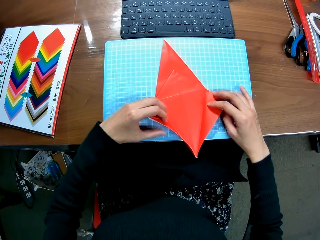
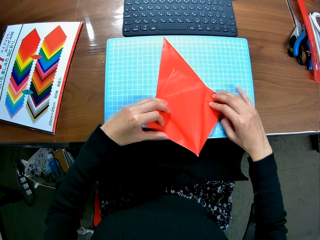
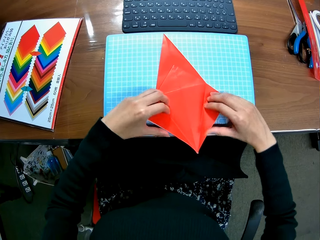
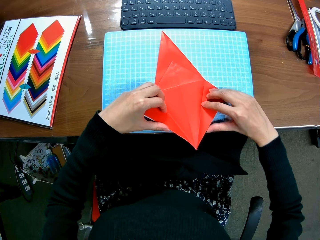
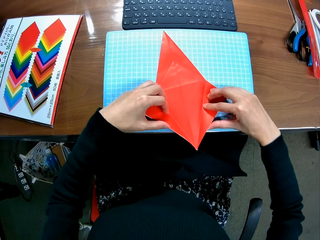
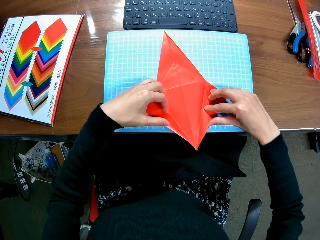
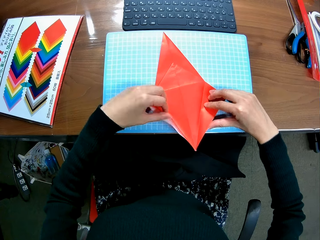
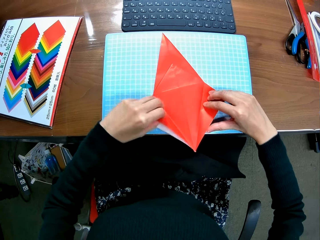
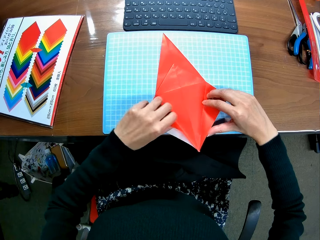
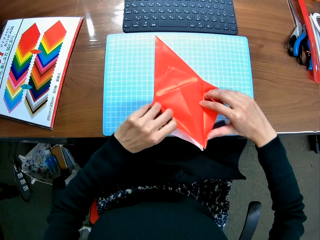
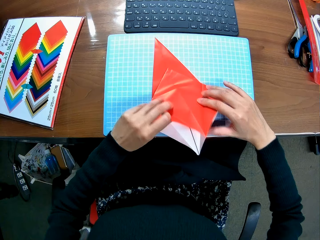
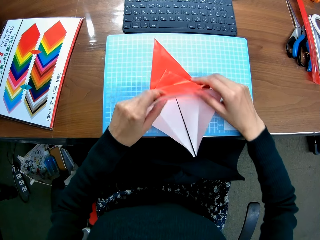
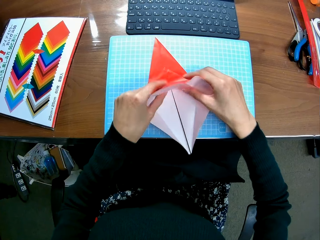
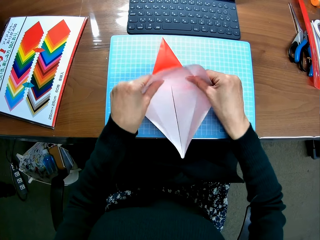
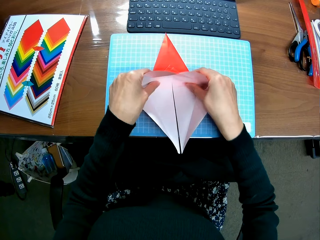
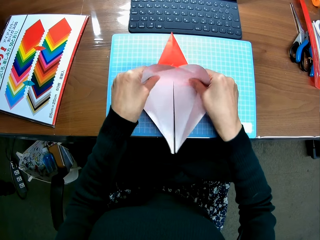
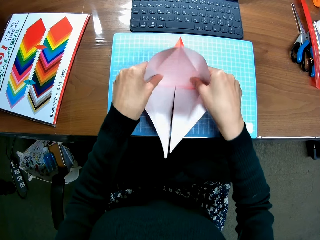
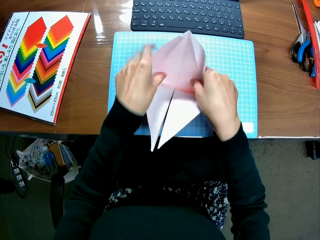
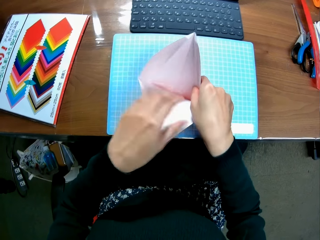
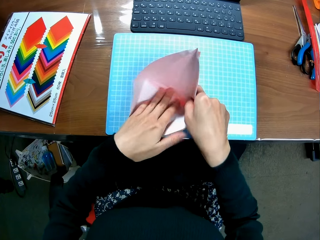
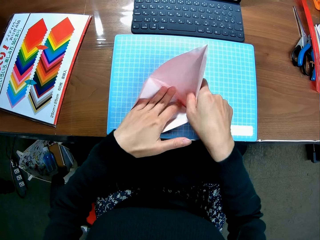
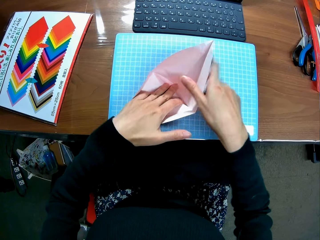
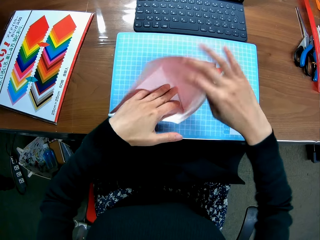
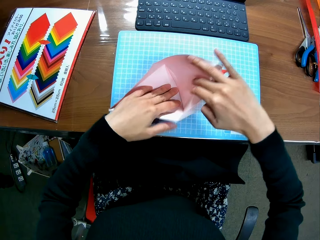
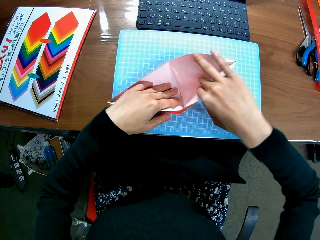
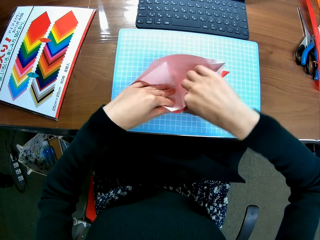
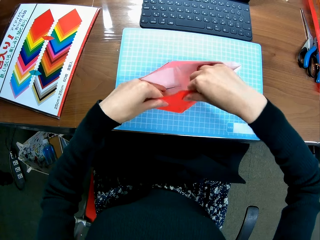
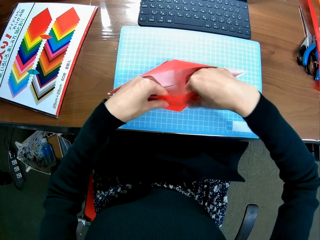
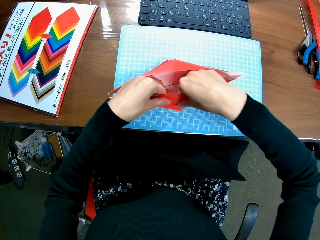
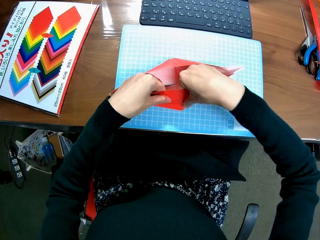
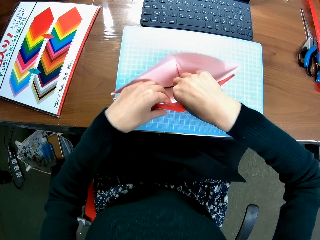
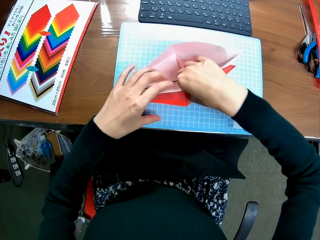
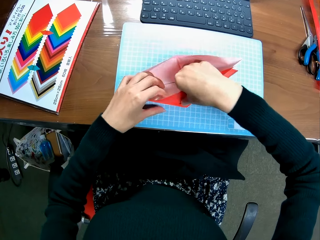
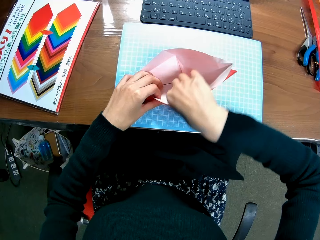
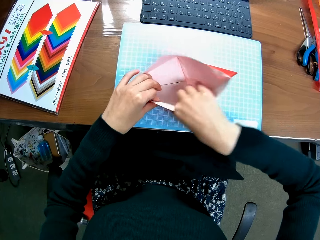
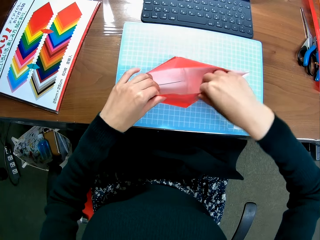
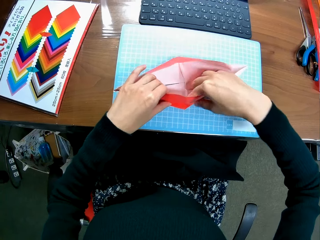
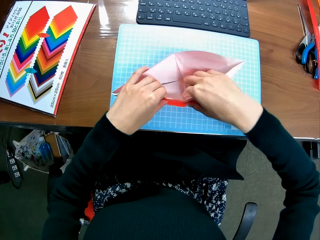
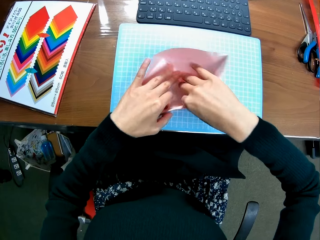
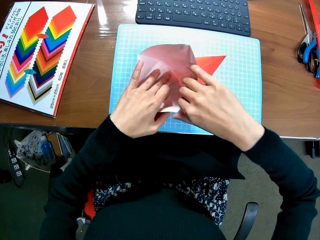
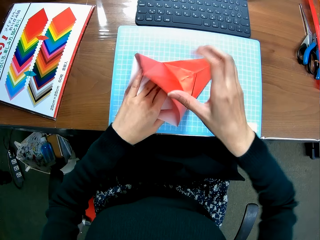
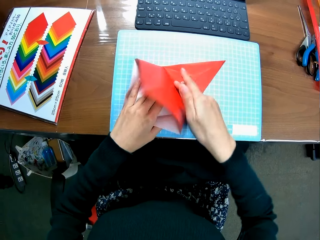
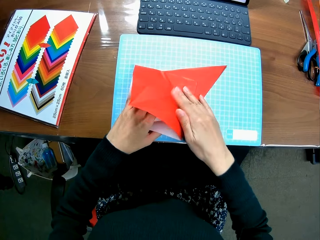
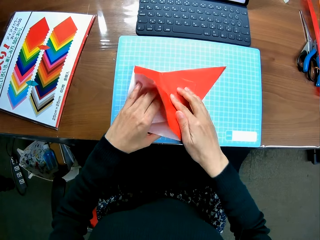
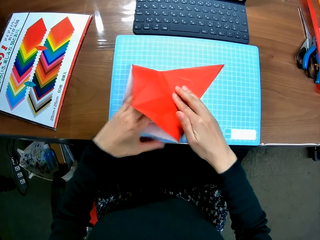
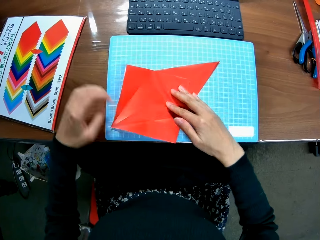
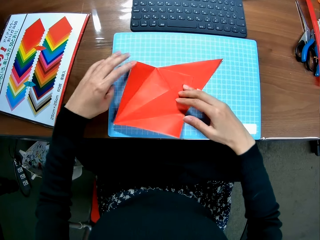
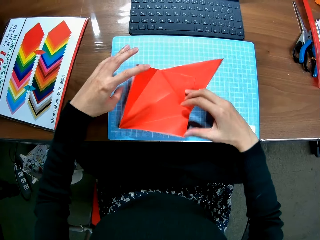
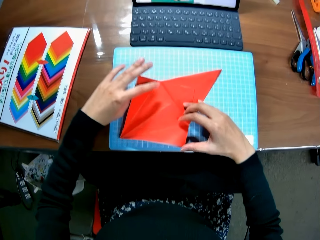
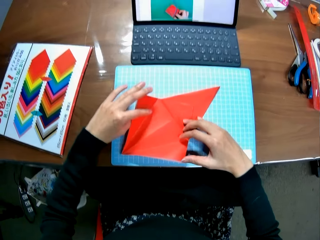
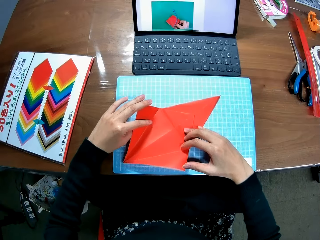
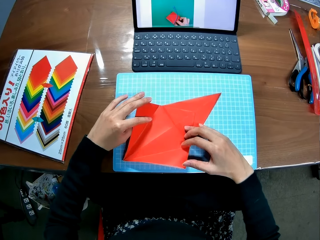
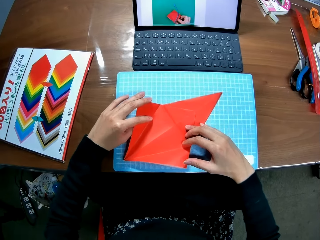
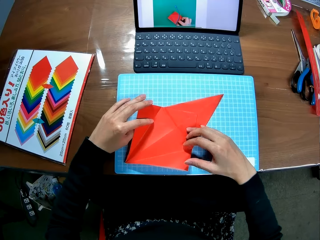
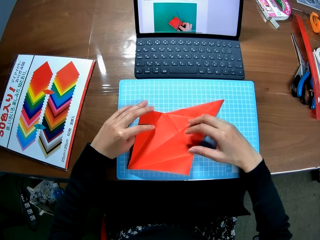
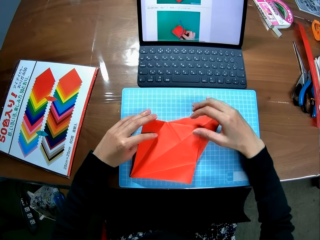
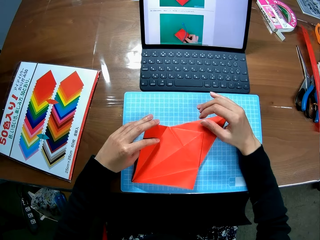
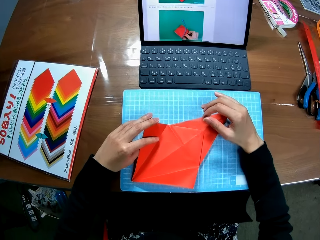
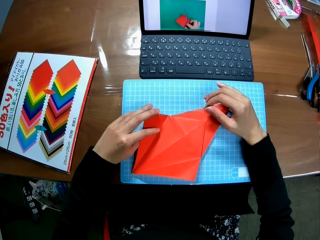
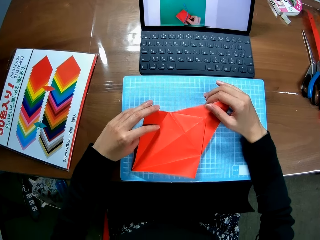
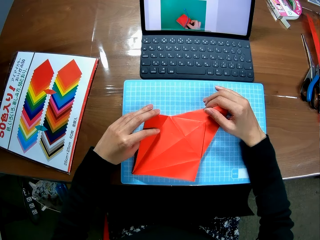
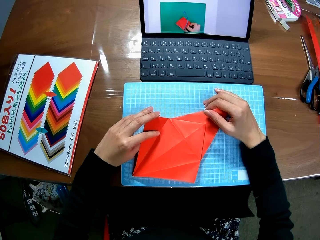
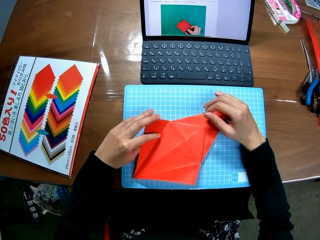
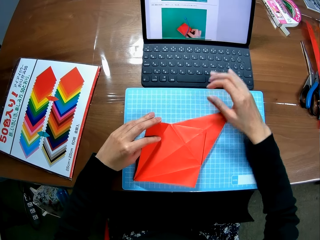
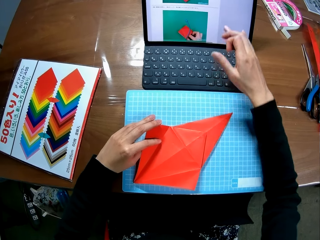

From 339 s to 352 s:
The camera wearer unfolds the paper craft. They fold the paper craft. They look at the laptop. They move a hand on the table.

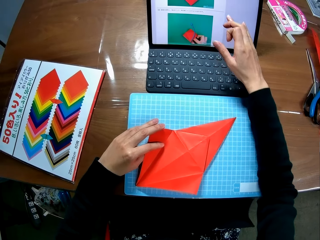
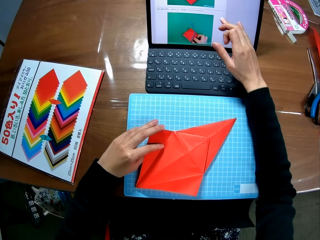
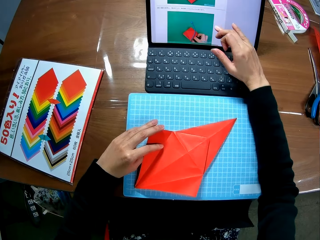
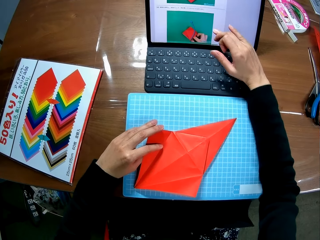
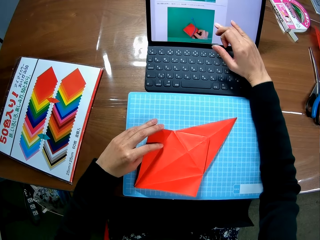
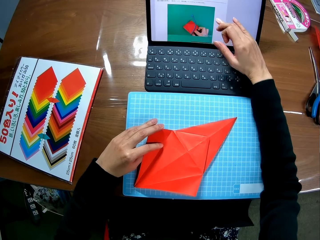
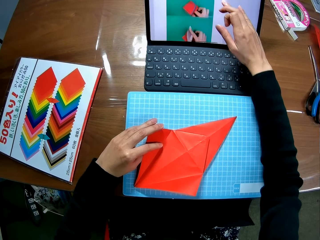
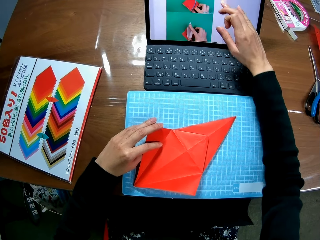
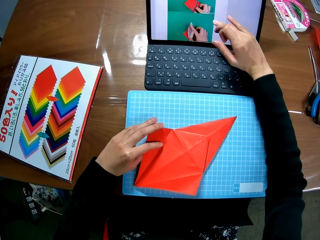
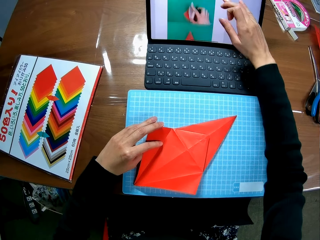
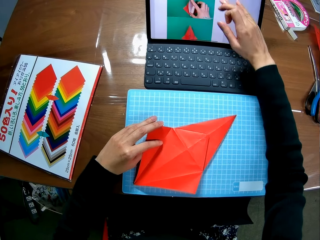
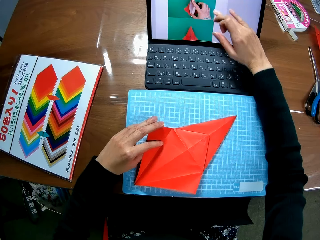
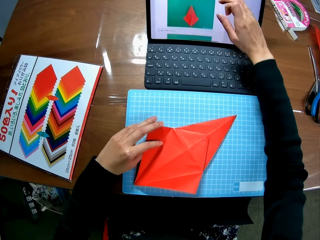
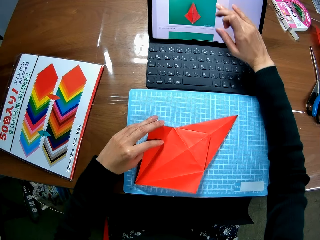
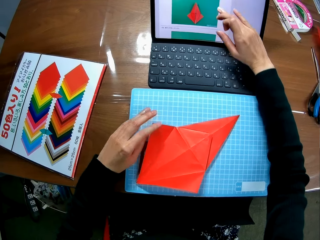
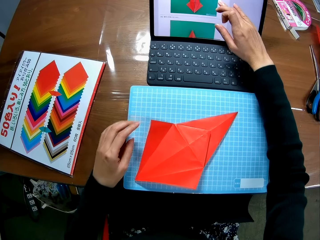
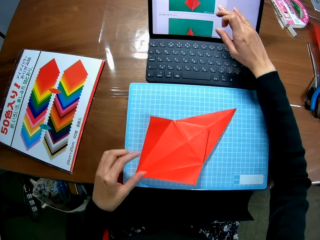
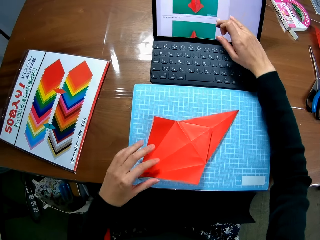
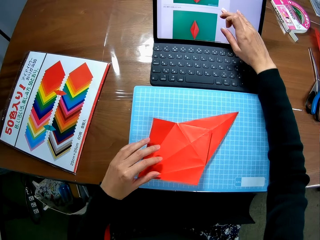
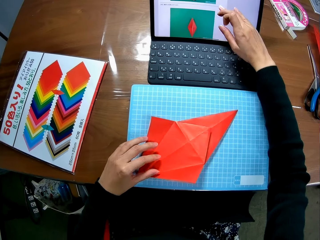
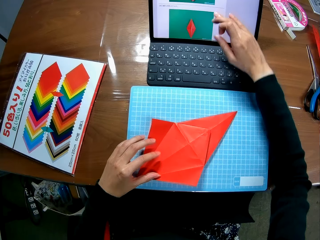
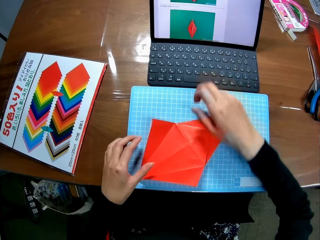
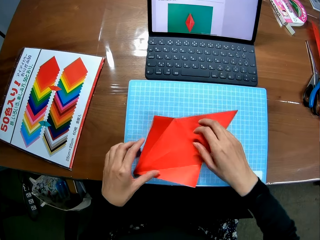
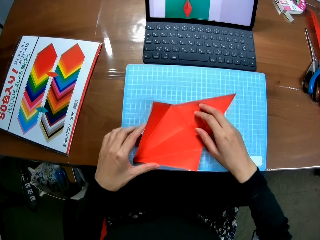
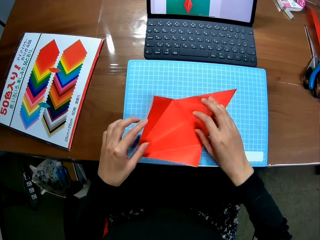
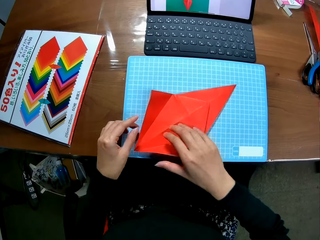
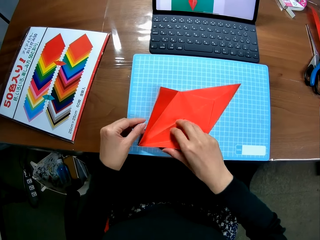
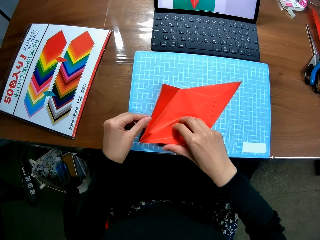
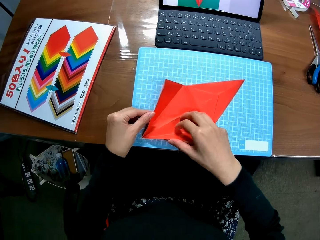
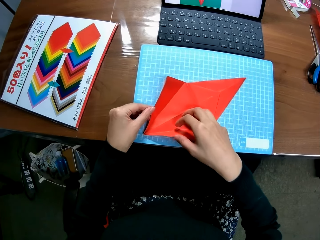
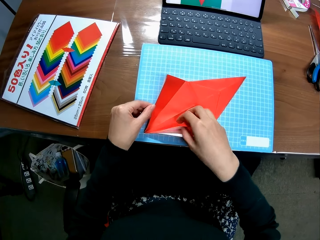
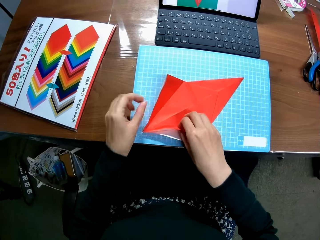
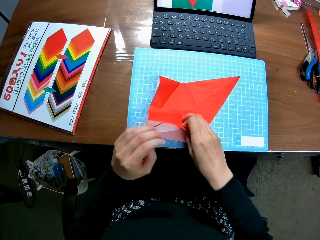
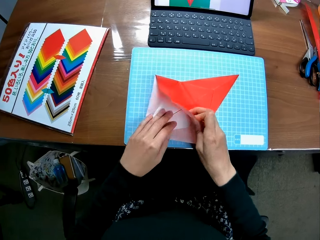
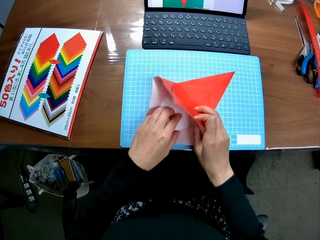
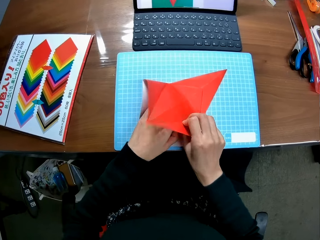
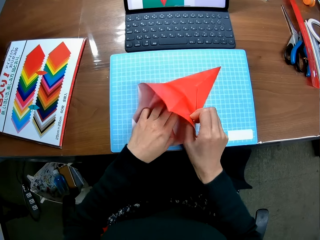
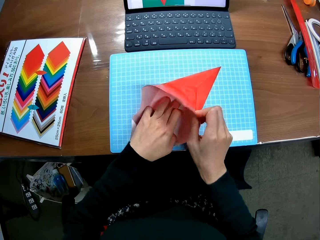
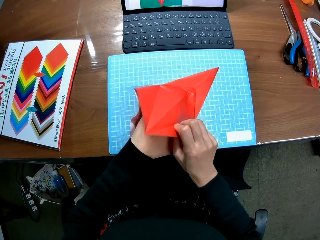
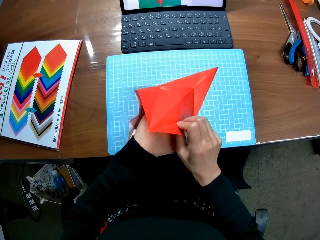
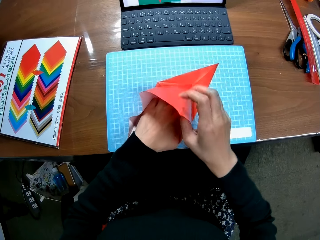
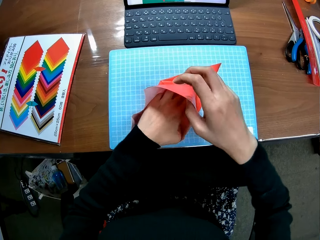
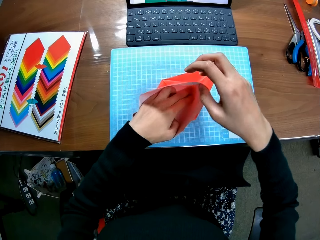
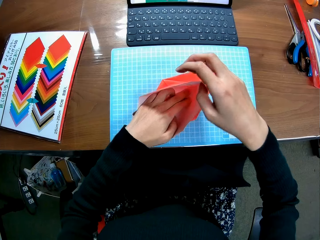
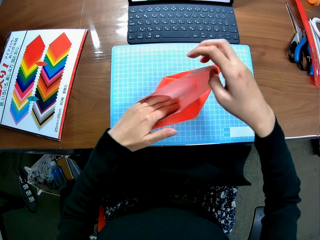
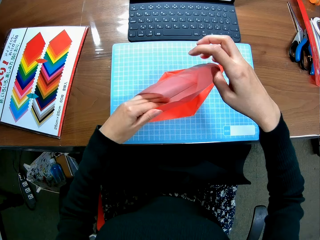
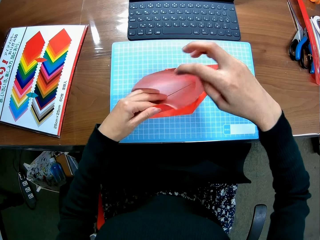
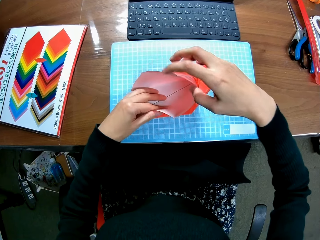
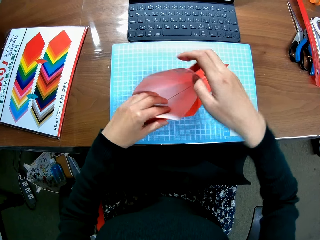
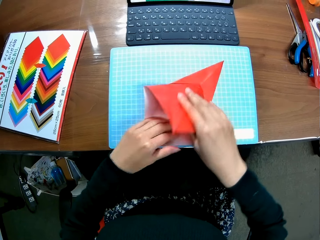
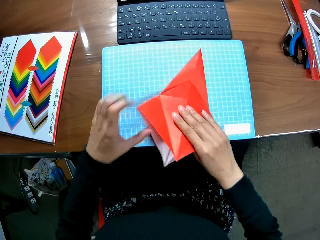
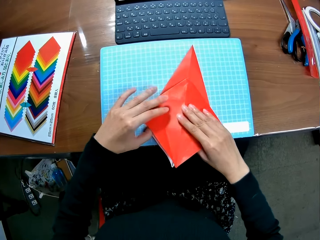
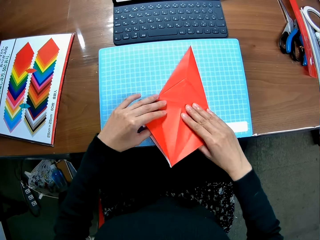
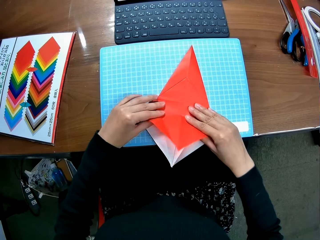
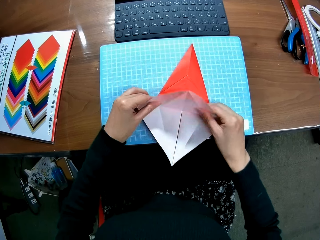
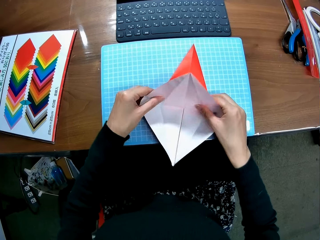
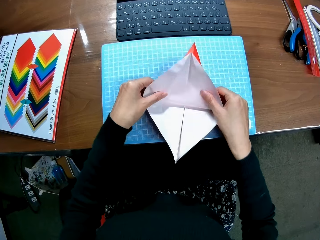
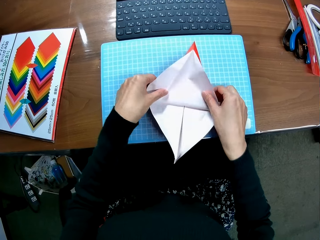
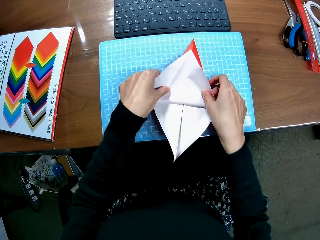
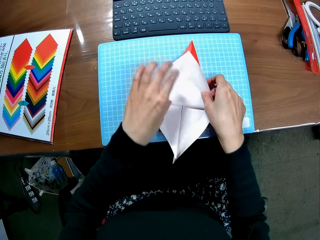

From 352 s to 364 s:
The camera wearer scrolls up the screen of the laptop with her right hand. She holds the kite. She makes the kite with paper. She folds the paper craft.
